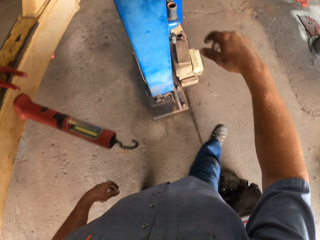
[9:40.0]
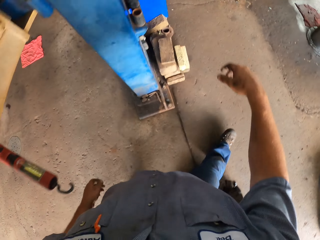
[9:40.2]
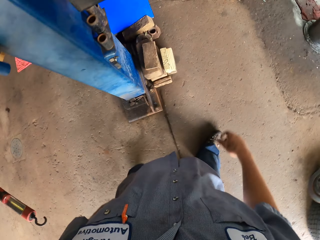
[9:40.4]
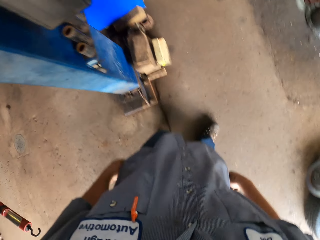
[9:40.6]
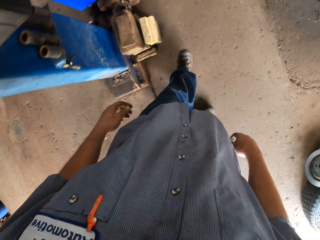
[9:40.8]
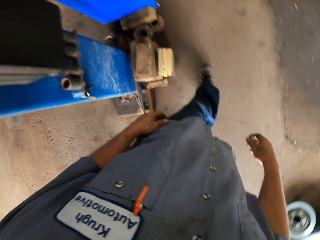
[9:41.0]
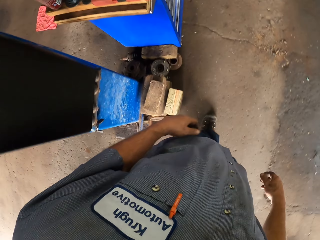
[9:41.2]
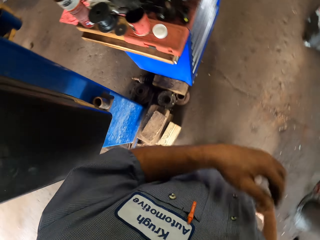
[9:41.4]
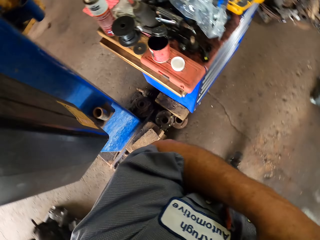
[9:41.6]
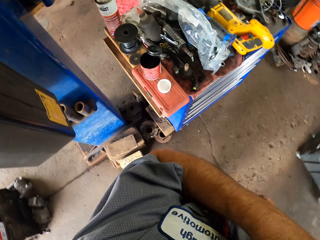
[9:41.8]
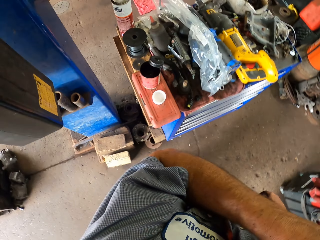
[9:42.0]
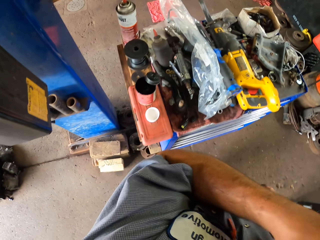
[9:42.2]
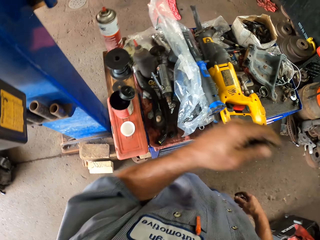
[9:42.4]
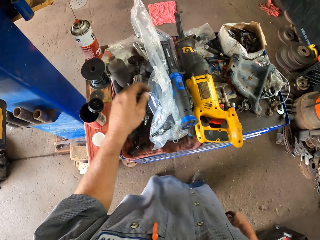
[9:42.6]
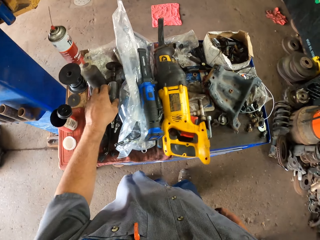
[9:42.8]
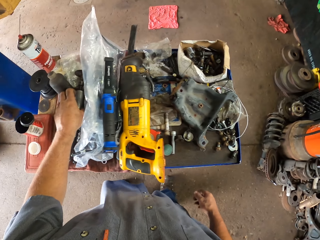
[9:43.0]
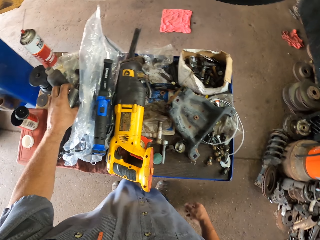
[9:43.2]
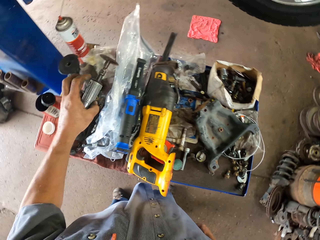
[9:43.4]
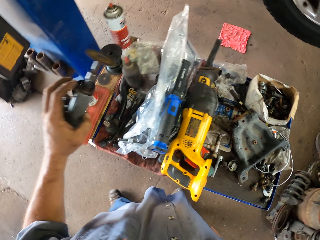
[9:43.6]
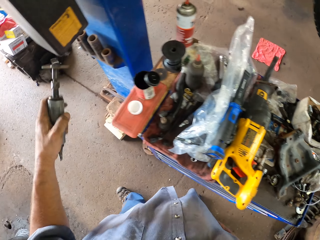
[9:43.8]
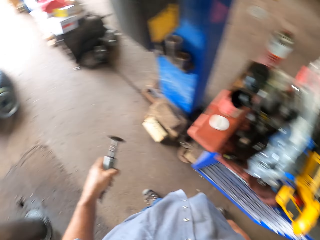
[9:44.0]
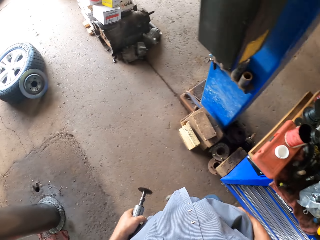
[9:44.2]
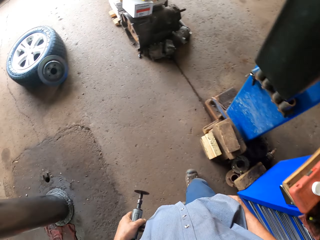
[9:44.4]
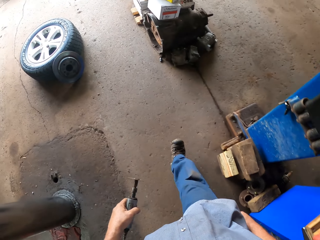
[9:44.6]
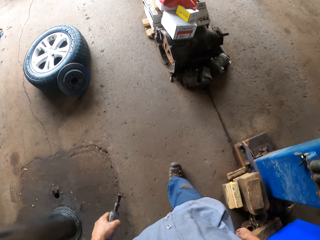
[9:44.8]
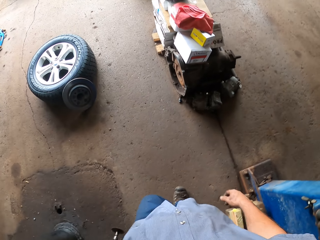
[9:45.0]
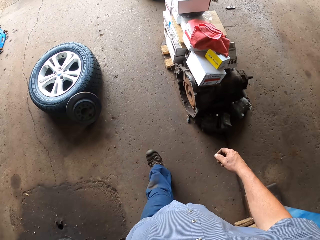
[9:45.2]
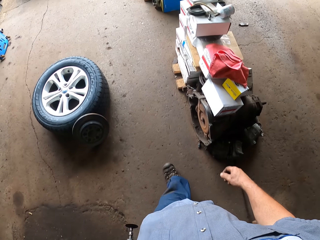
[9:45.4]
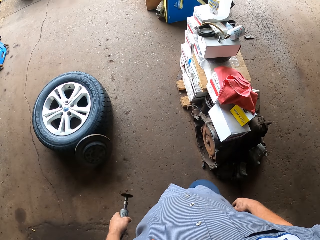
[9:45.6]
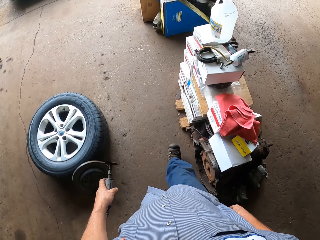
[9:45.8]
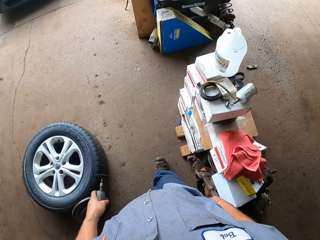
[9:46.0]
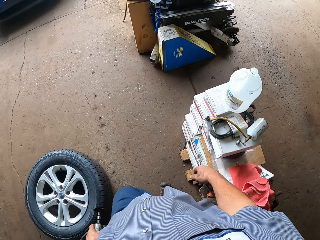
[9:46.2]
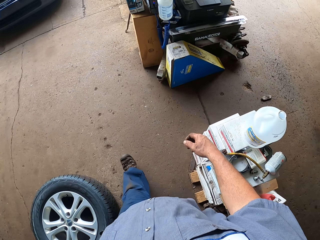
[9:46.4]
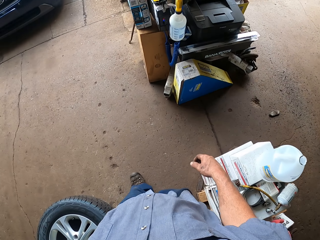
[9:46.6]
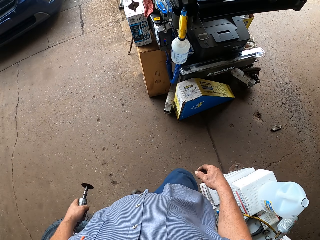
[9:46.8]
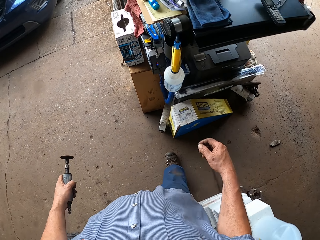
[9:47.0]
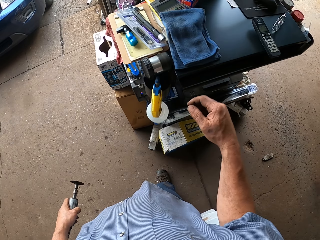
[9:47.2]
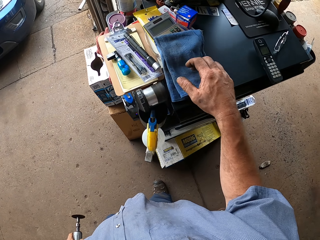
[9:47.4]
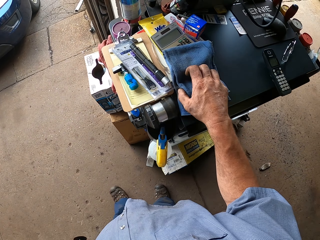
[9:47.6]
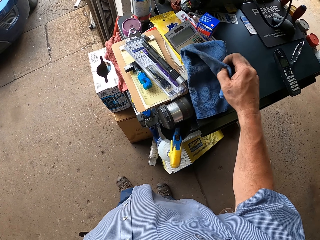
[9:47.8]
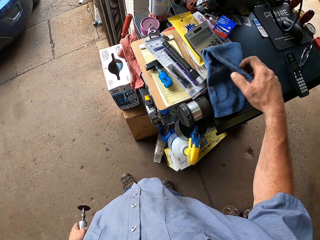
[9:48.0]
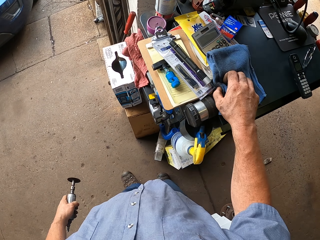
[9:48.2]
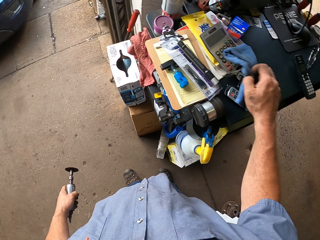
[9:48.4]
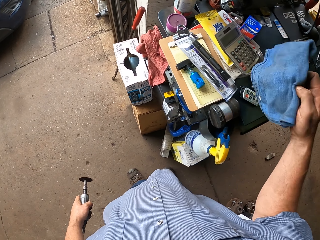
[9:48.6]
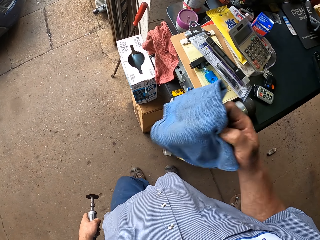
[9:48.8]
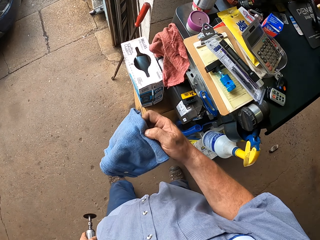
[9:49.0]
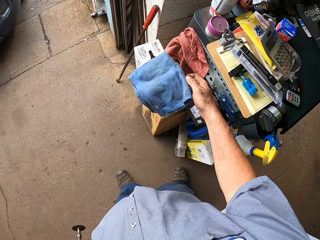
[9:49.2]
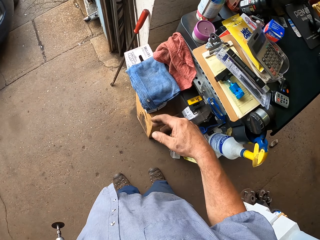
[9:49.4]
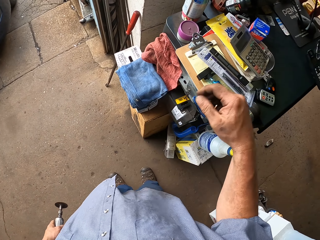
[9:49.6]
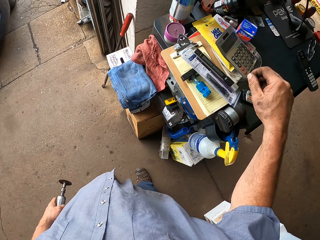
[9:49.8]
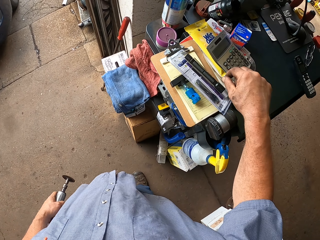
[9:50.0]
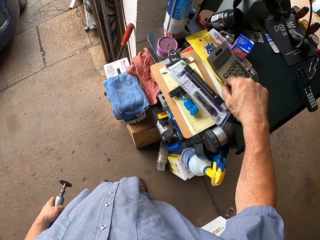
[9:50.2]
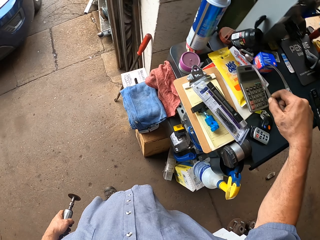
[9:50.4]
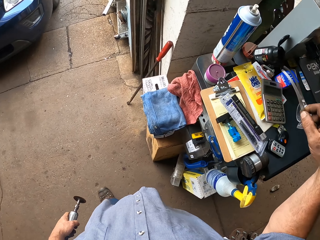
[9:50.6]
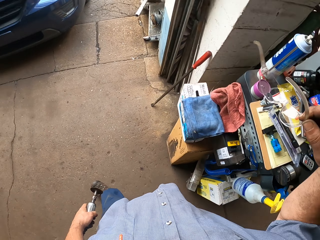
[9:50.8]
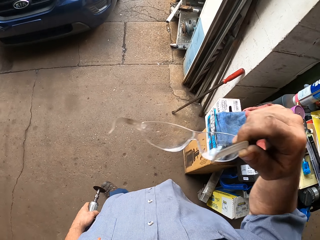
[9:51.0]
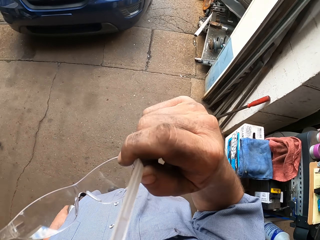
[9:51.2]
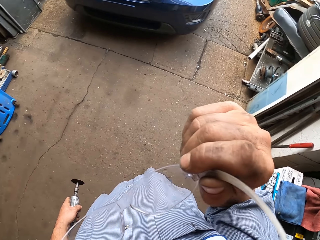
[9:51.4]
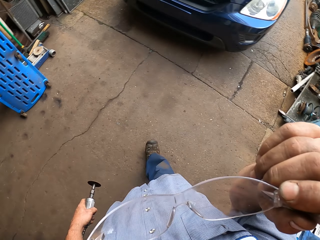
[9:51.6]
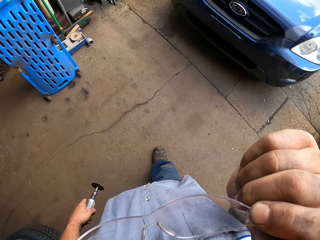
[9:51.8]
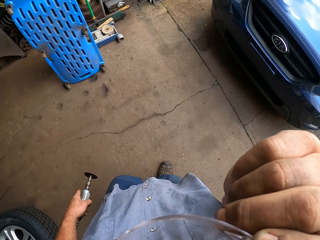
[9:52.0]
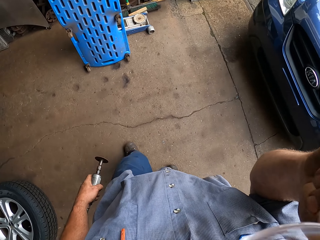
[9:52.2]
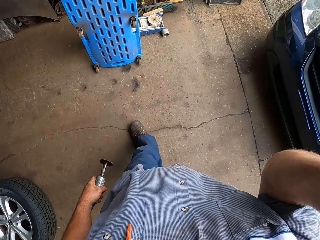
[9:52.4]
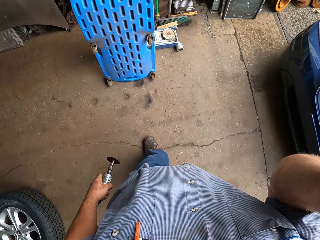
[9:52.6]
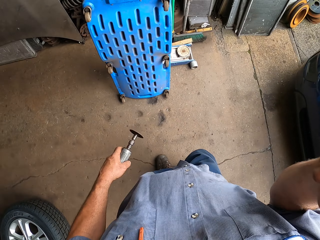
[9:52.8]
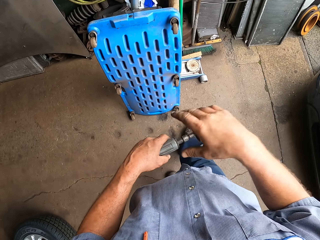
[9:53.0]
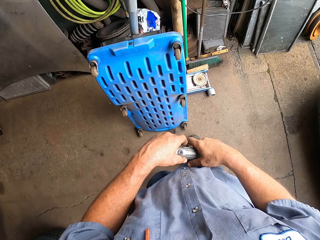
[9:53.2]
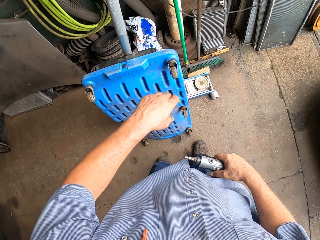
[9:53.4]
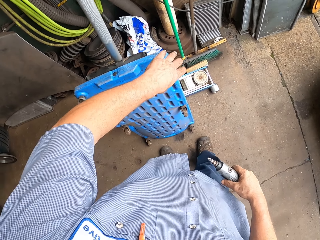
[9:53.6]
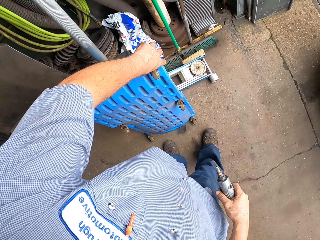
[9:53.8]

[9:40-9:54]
The camera wearer places the pliers on the car lifter. They walk around. They lift the left hand. They walk around. They pick up a Dremel. They walk around. They pick up a towel. They lift the towel. They drop the towel on top of a box. They pick up shades. They wear the shades. They walk around.

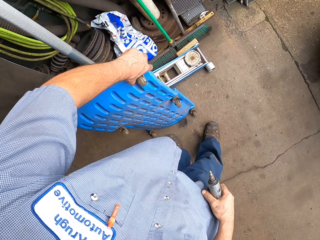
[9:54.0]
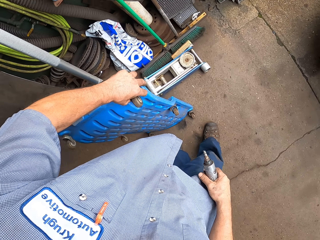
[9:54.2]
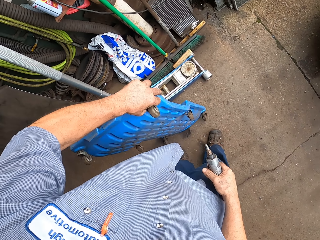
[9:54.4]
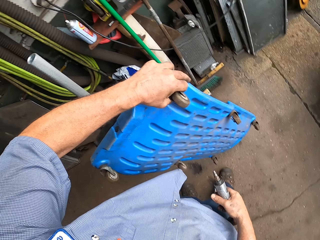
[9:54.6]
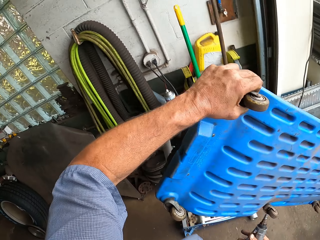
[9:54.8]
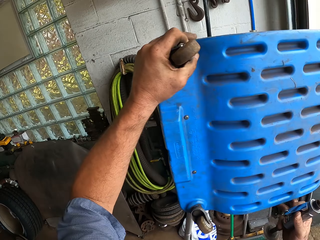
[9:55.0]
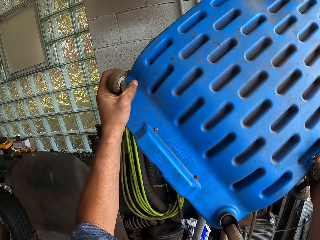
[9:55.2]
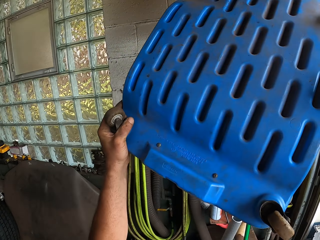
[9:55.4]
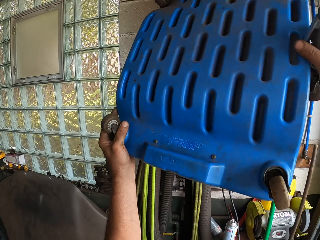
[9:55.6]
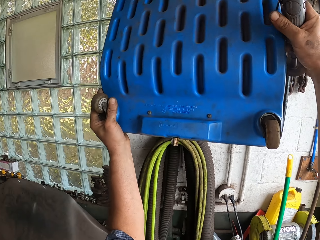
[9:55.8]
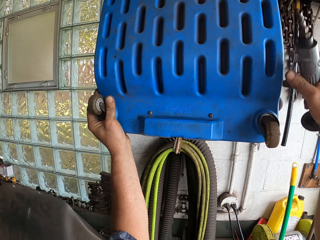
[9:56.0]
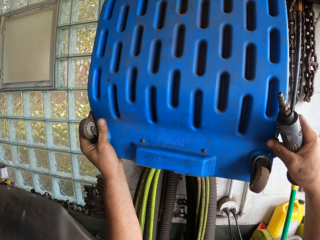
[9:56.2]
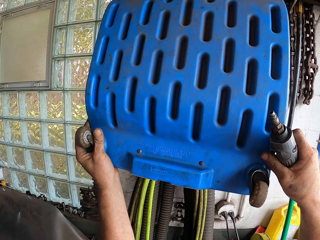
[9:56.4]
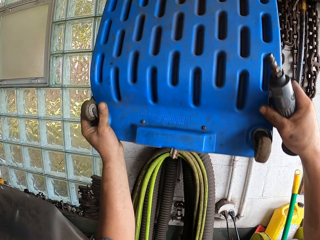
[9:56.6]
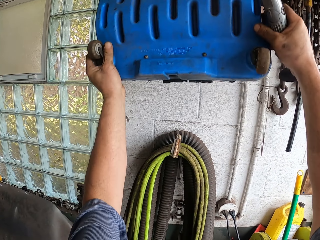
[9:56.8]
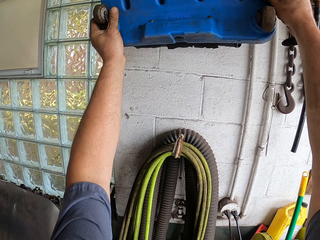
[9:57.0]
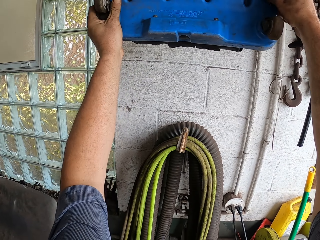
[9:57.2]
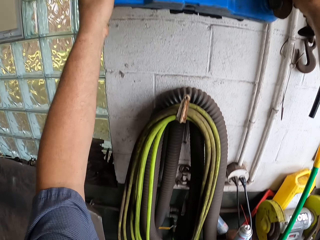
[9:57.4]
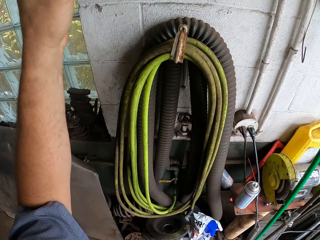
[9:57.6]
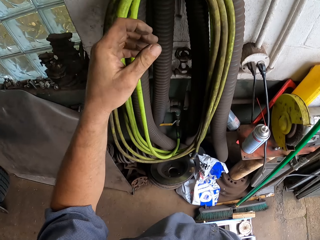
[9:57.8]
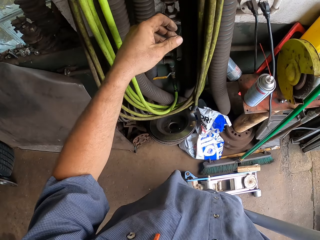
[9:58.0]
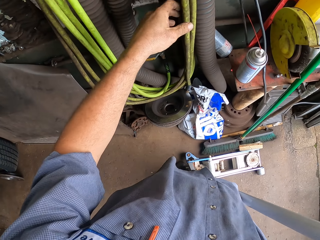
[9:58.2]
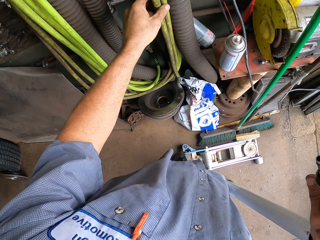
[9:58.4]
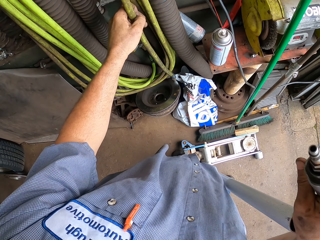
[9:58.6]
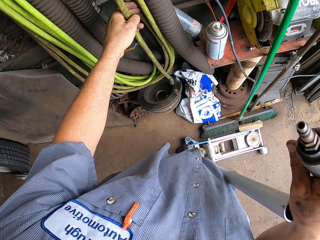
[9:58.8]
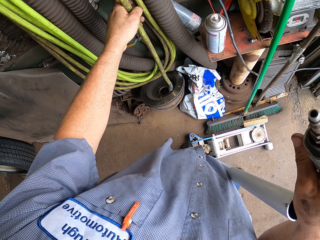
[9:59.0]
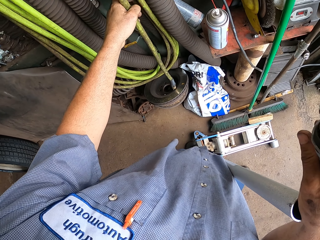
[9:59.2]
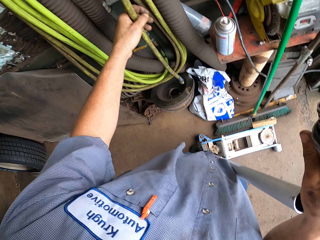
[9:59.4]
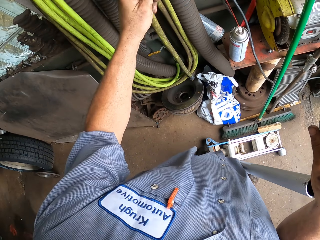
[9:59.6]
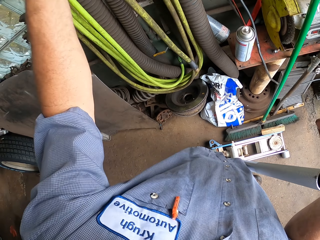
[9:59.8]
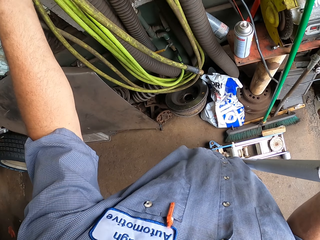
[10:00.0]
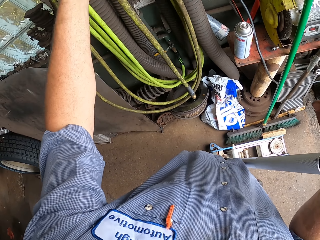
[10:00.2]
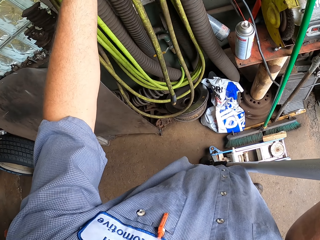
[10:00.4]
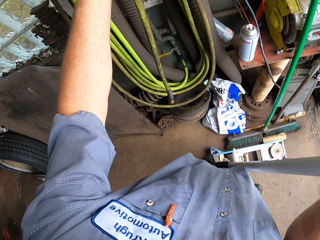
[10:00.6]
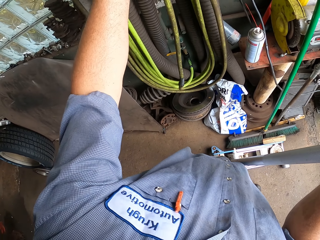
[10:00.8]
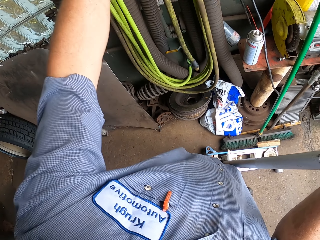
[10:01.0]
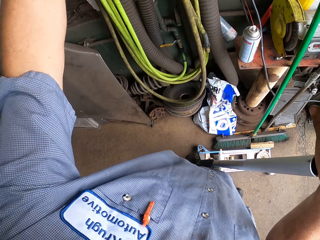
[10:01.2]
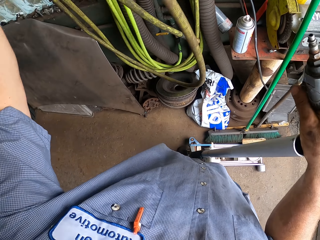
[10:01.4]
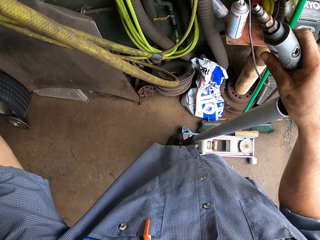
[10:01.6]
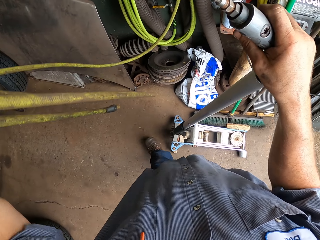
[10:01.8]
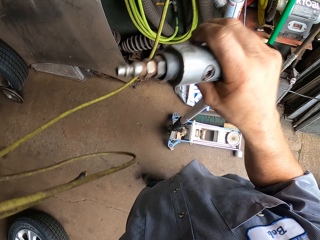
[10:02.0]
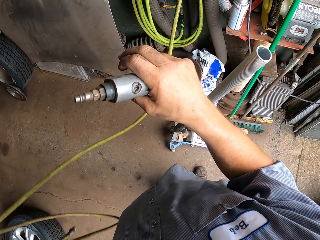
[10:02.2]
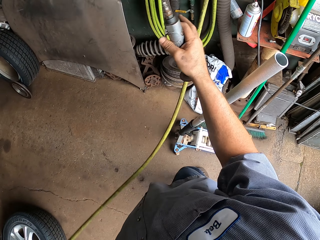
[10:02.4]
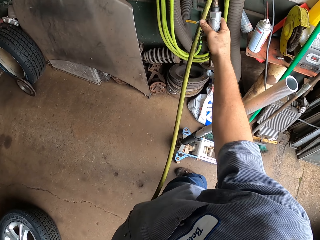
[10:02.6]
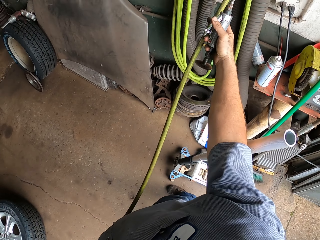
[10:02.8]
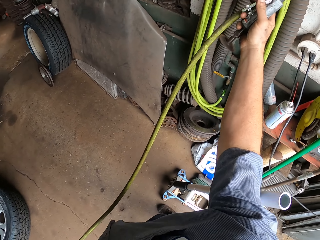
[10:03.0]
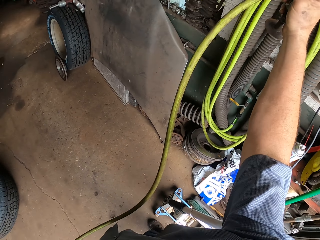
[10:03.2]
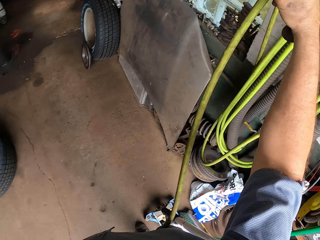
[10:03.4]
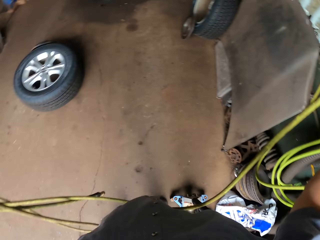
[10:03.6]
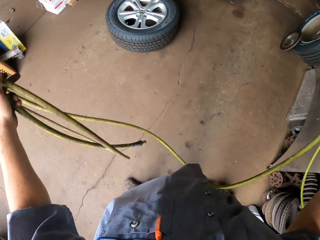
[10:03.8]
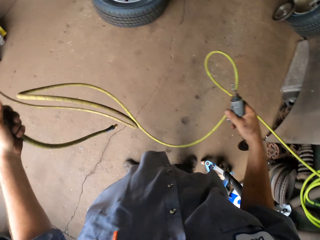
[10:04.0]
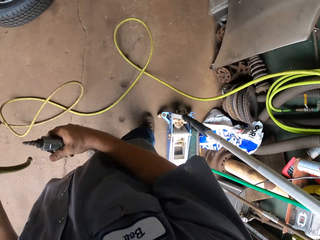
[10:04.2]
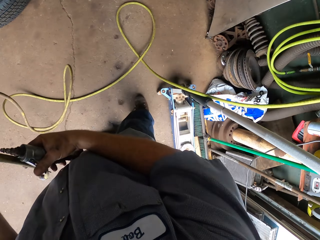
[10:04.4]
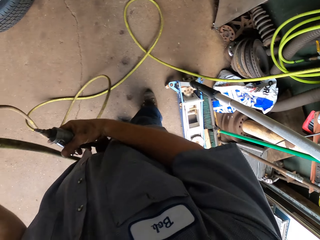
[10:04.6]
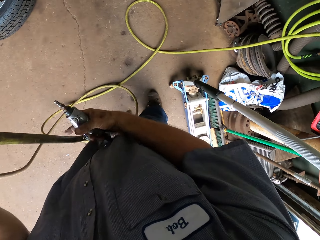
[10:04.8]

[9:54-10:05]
The camera wearer transfers something to the right hand. They pick up a mechanic creeper. They hang the mechanic creeper. They move both hands. They touch a tube and pick up the tube. They pull the tube. They move the right hand. They pull the tube.
